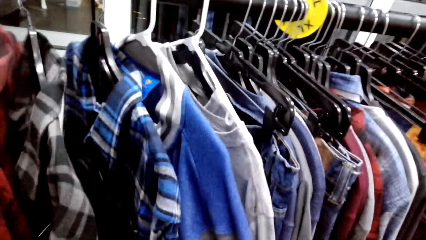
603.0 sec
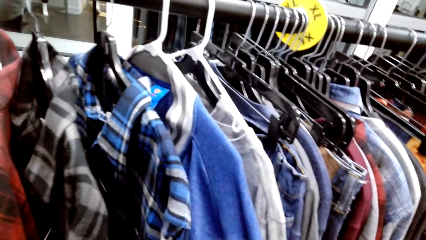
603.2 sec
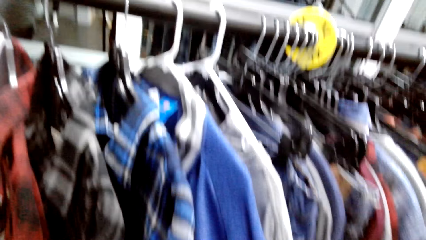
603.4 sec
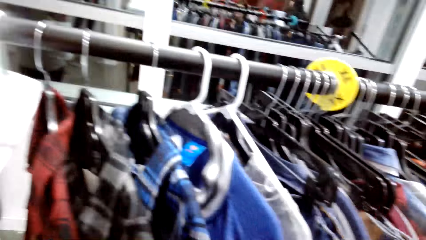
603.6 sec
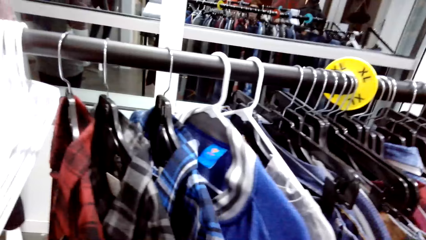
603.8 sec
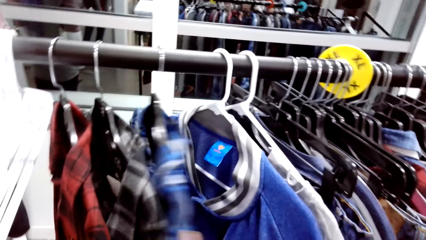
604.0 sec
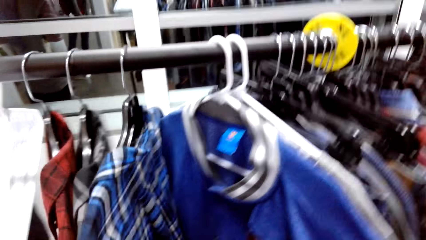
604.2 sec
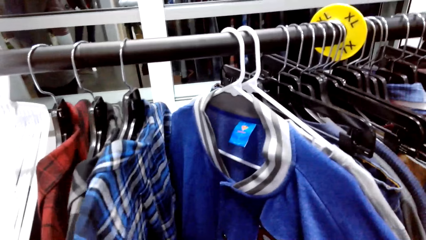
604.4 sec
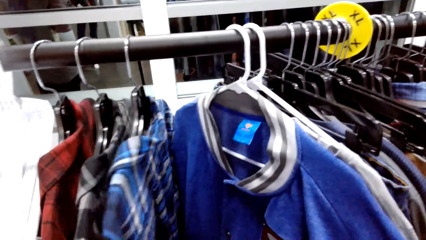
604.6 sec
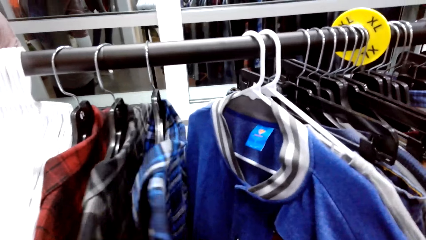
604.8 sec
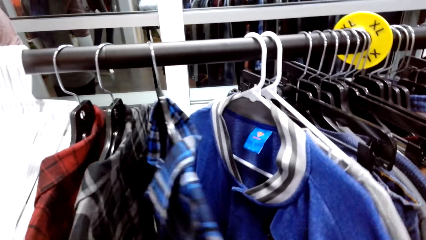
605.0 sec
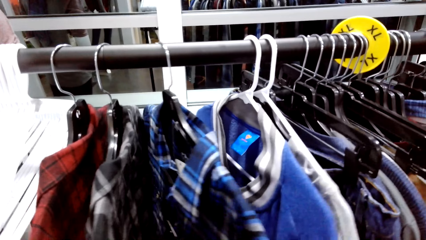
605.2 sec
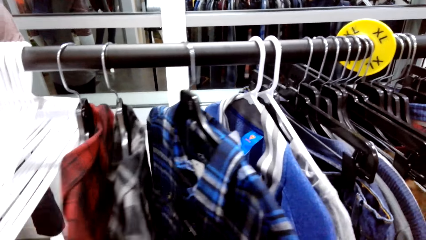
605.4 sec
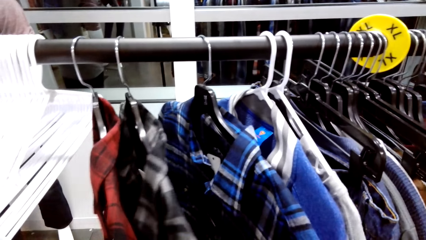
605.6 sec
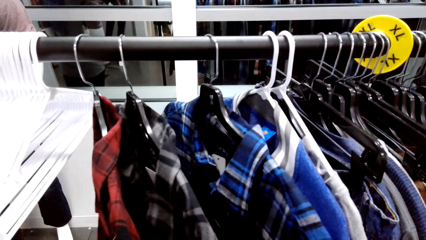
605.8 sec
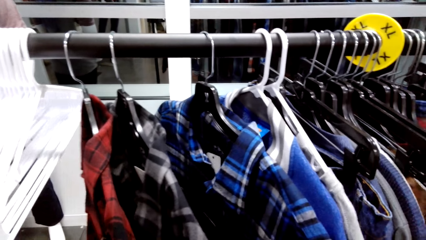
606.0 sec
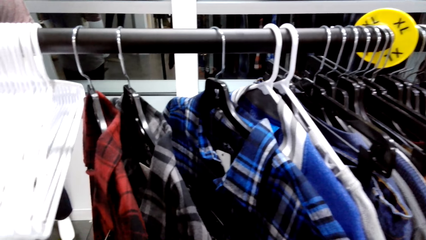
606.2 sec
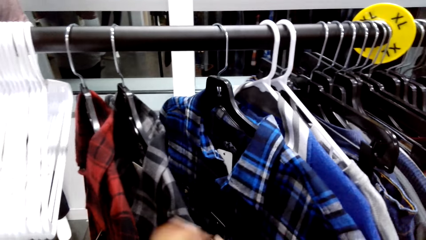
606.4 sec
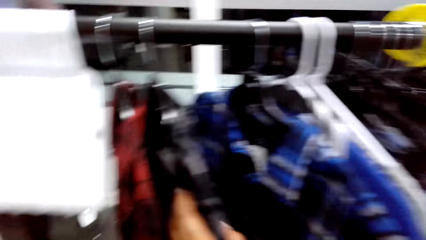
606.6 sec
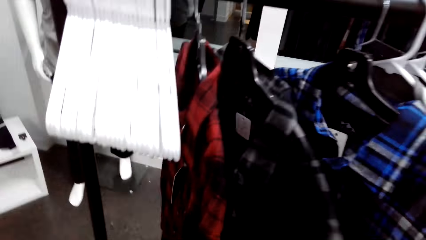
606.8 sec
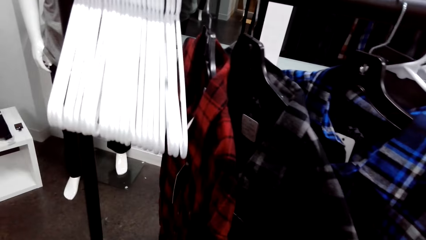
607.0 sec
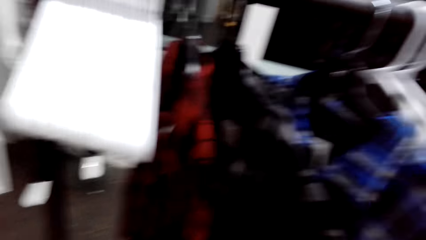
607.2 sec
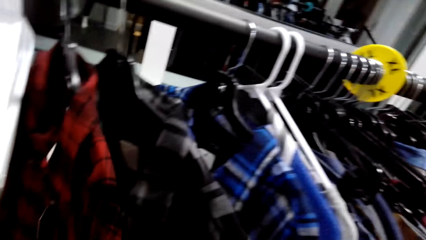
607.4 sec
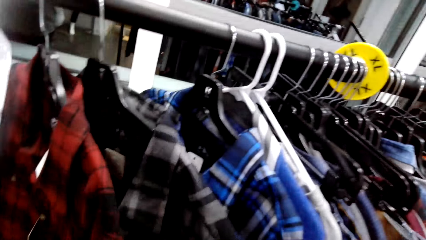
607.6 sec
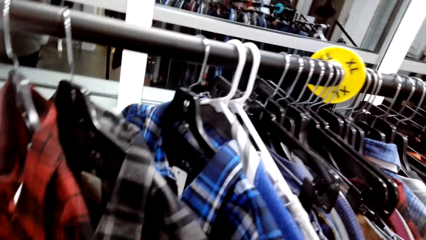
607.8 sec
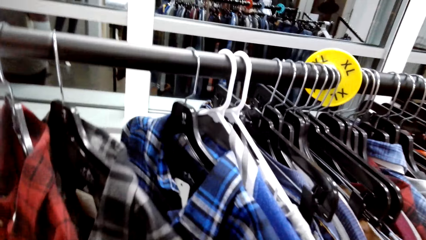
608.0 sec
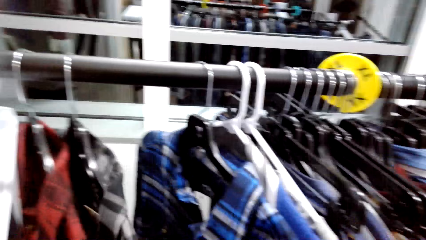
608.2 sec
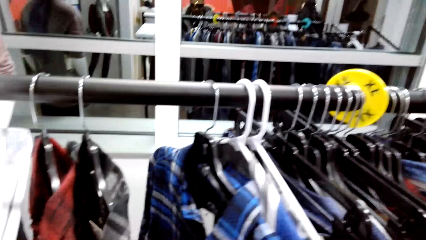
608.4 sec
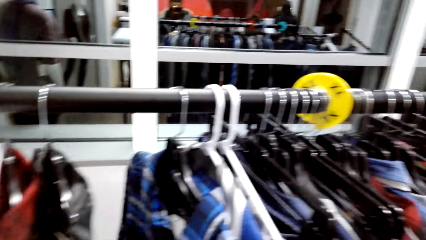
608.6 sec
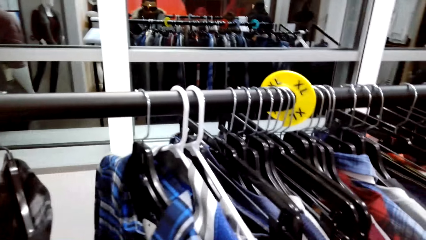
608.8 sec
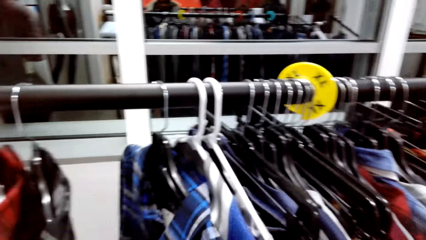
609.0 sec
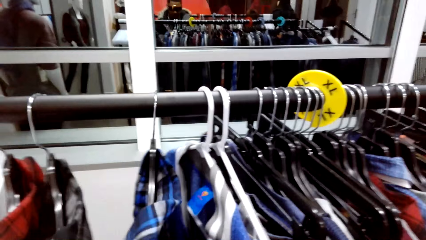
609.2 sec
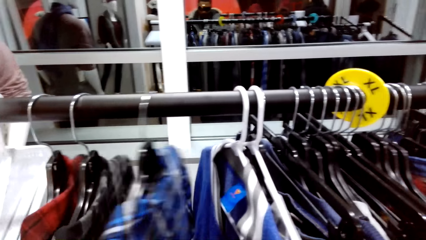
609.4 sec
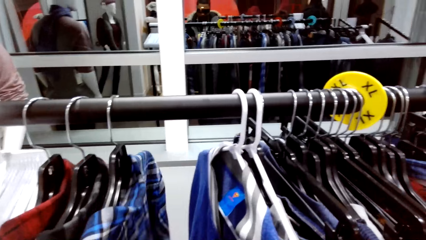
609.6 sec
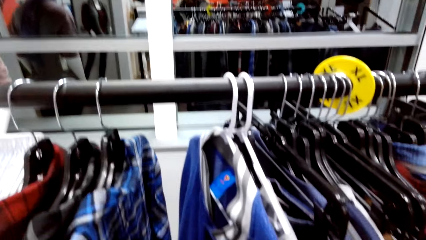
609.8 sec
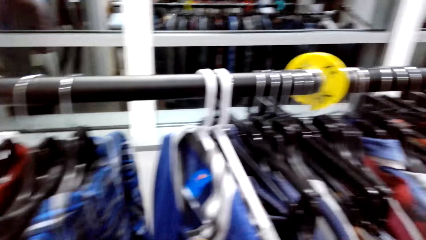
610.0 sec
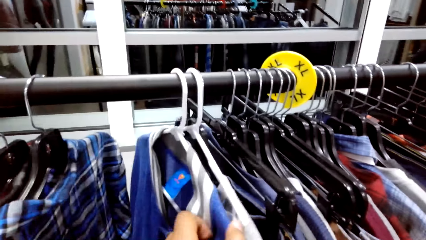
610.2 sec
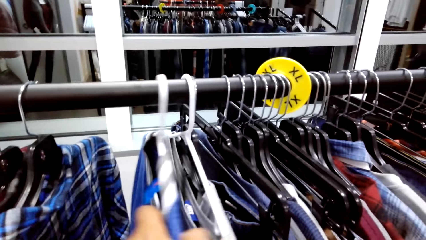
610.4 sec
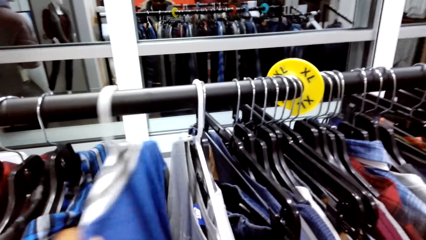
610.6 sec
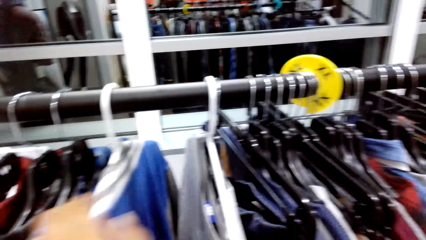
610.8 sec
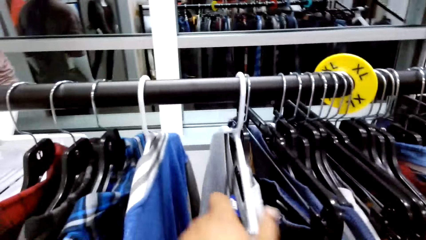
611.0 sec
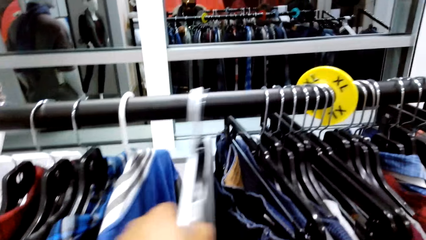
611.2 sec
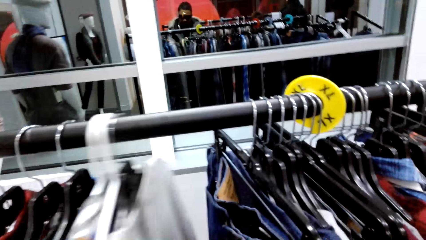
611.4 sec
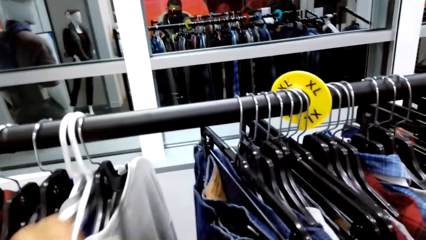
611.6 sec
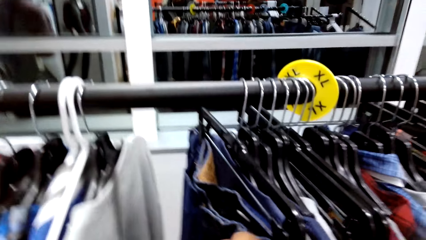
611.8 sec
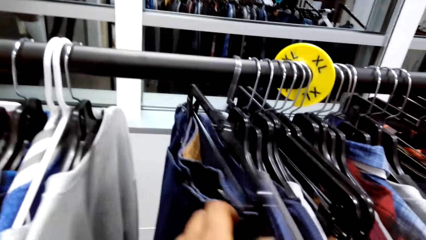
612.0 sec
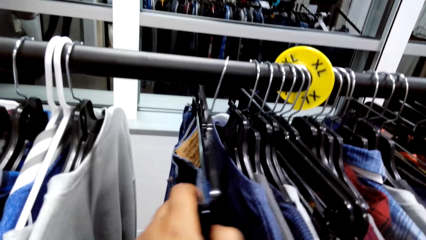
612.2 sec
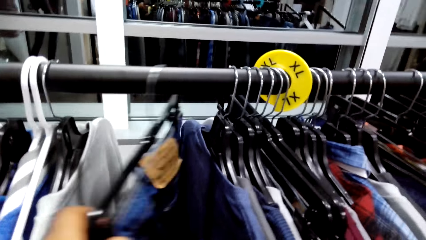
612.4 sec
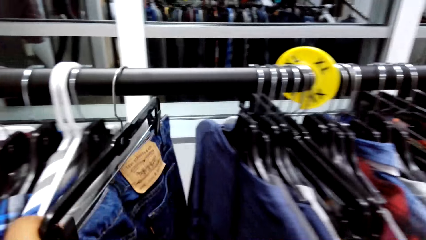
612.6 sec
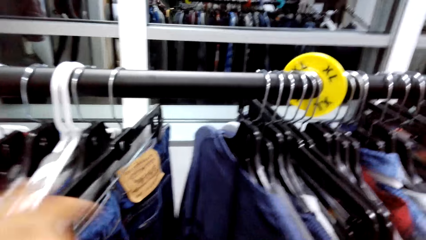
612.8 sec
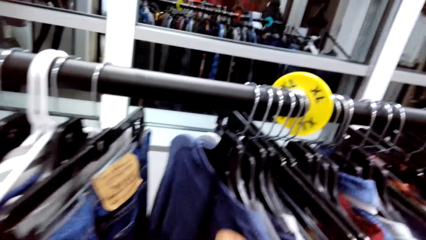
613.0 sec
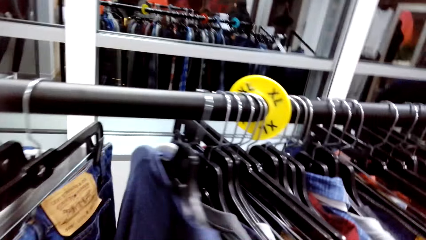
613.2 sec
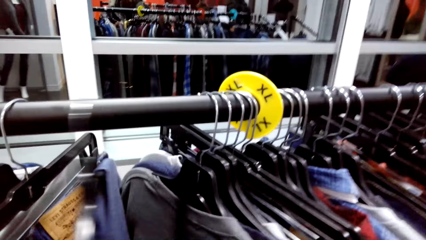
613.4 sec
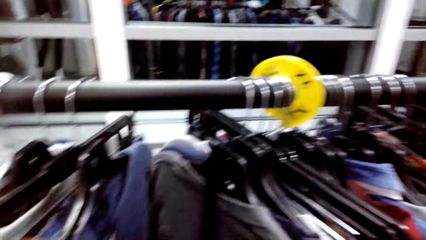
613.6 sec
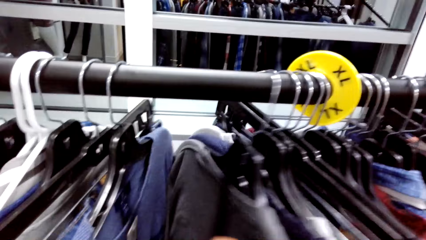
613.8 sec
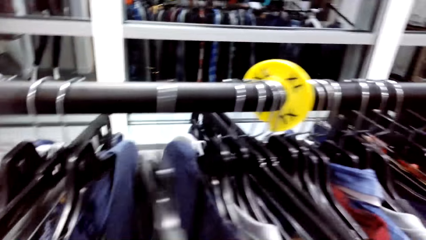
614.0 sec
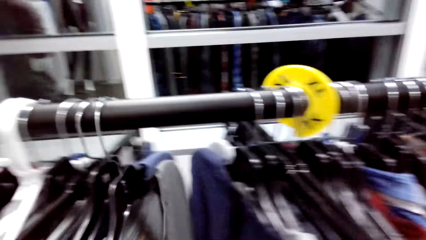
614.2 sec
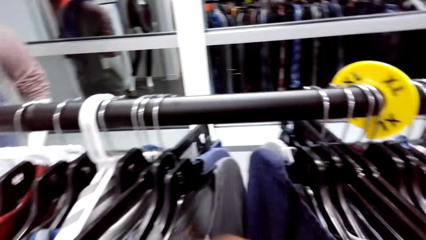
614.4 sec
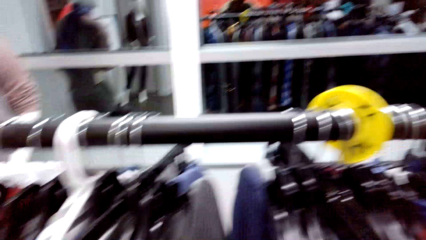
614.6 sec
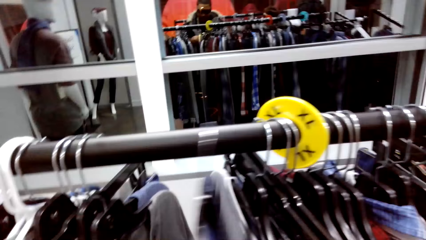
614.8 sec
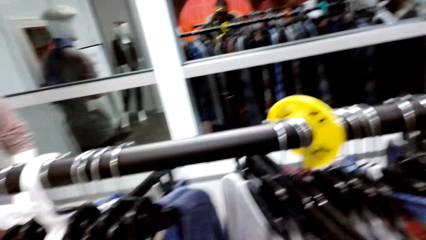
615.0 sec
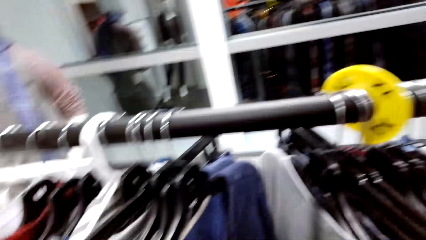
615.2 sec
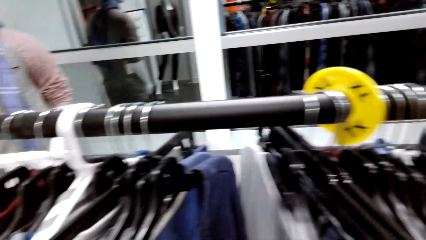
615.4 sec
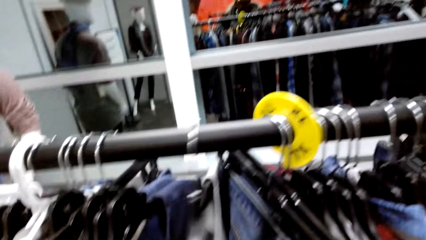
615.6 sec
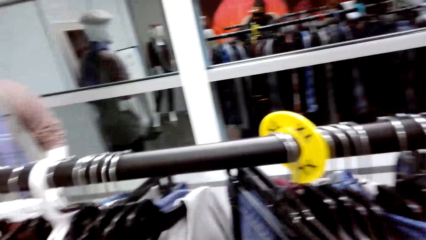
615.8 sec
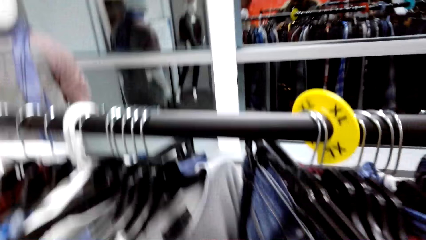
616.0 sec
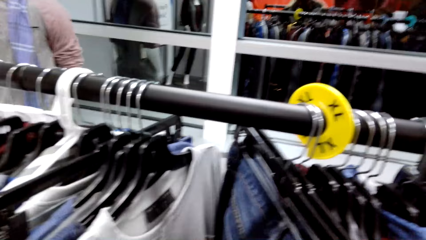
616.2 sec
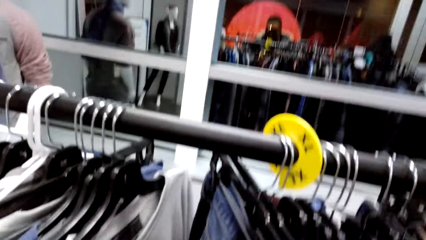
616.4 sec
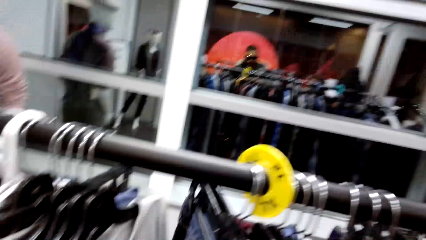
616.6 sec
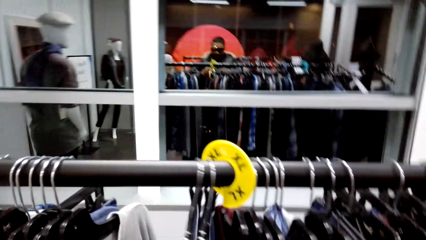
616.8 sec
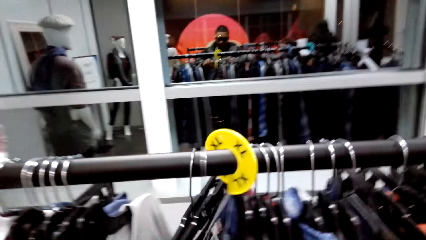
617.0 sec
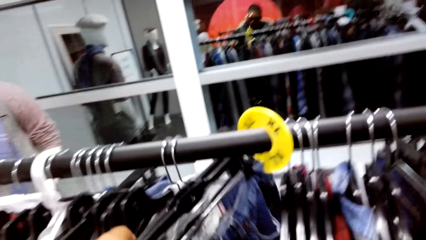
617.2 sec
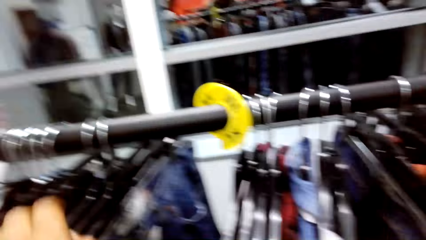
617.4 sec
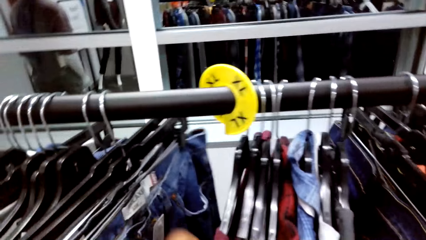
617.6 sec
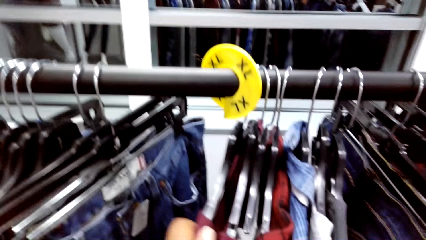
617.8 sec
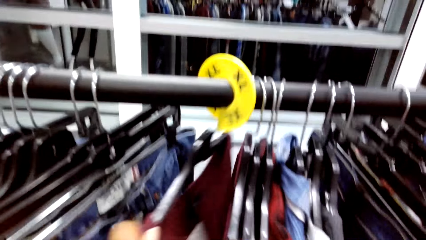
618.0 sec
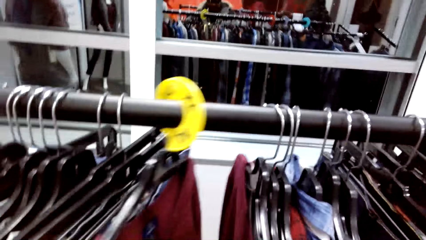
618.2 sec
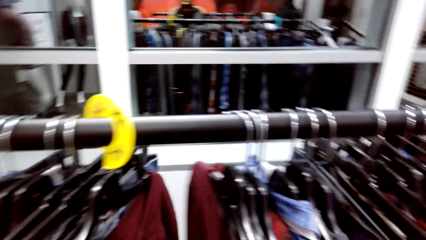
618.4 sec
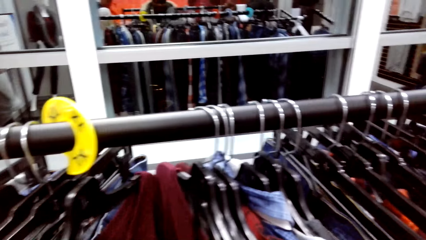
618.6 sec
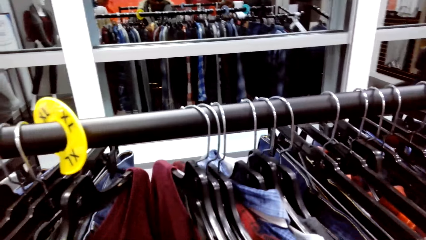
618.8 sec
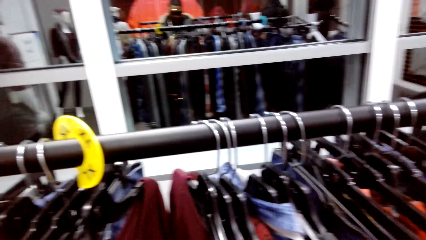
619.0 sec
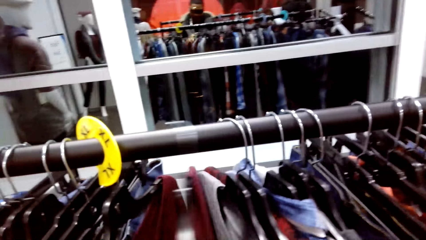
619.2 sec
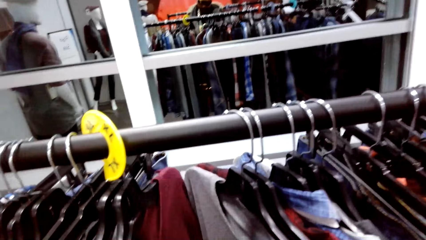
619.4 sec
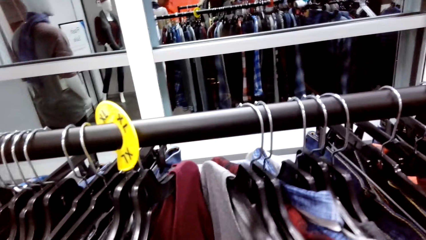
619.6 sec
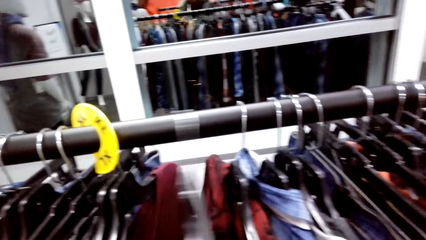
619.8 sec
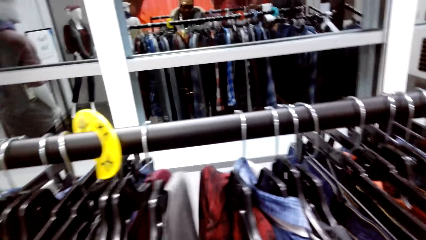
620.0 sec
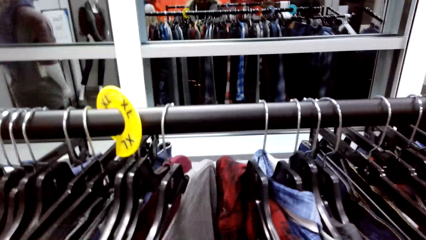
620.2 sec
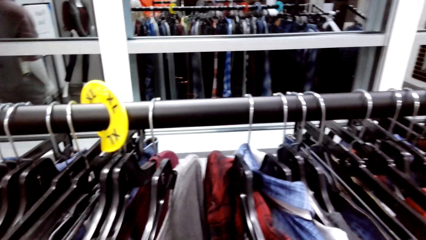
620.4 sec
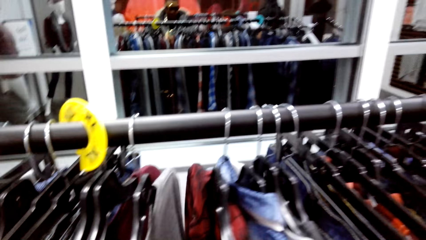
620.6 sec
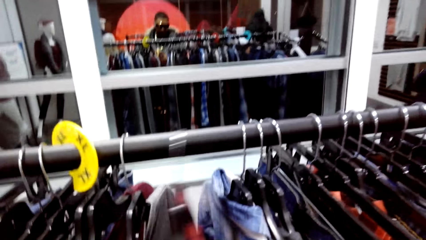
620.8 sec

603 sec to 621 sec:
The camera wearer dialogues with a person. They touch a cloth. They touch the cloth again. They look around the clothing. They dialogue with the person. They push a cloth repeatedly. They look around the clothing. They push the cloth again.
